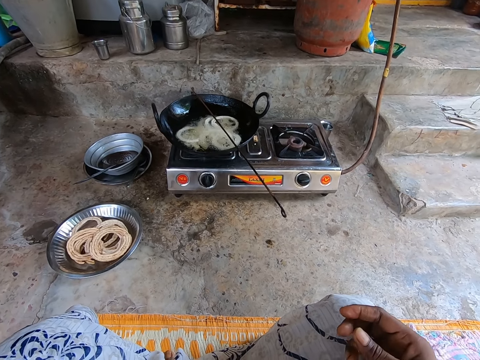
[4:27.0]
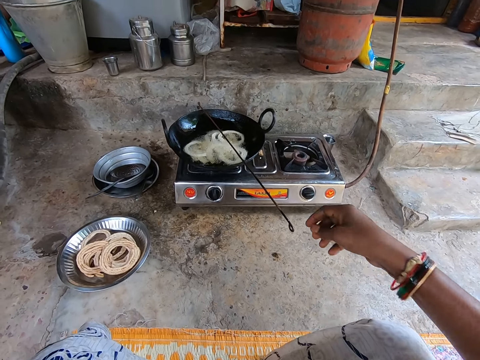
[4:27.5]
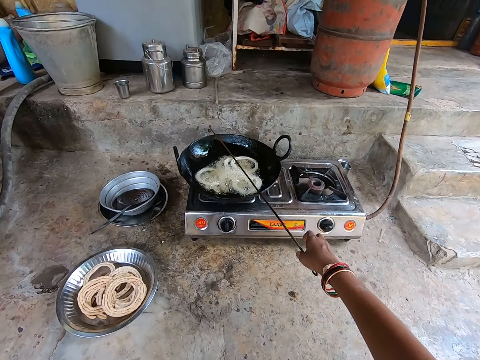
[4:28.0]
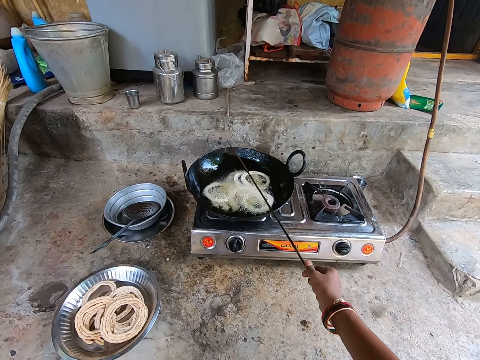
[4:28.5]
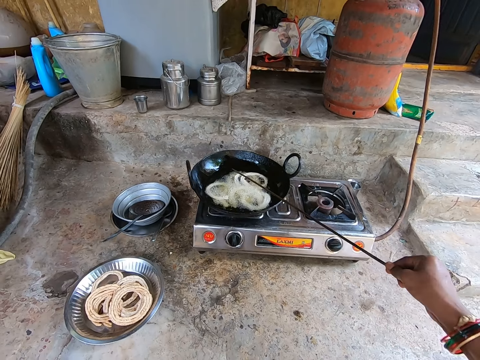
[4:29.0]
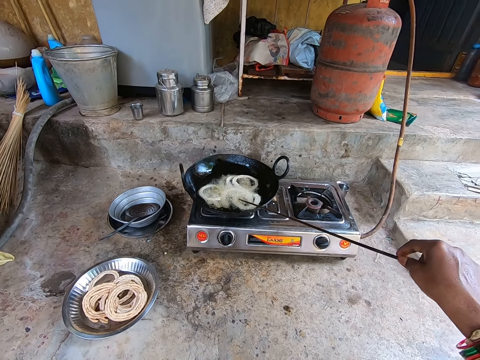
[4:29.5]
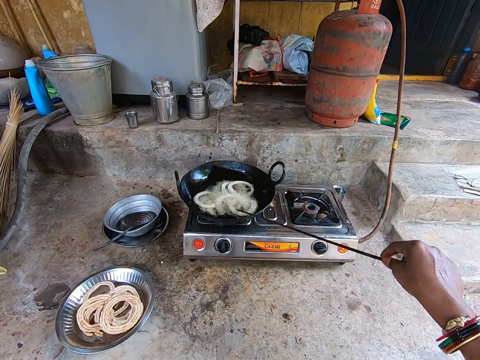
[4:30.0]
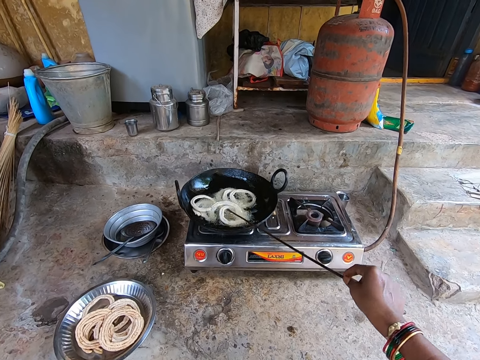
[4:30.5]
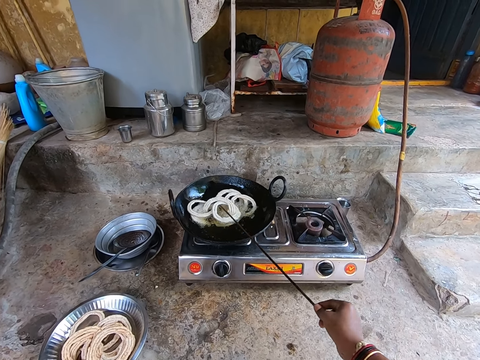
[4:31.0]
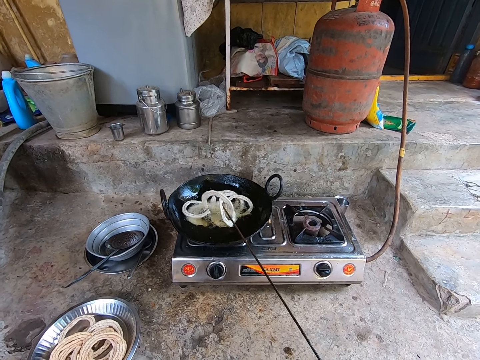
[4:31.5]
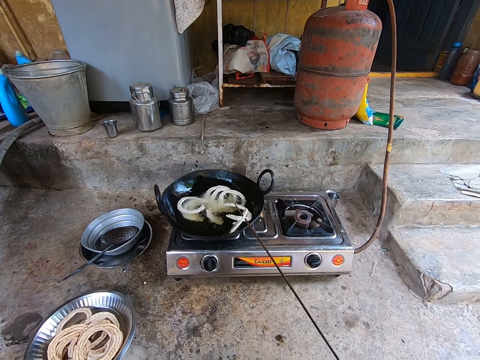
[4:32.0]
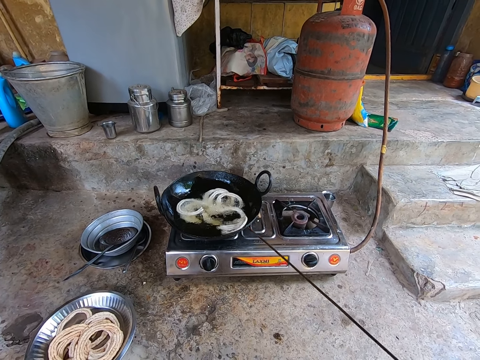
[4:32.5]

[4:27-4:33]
The camera wearer holds the dough stick with his right hand. He stirs the shaped dough. He turns the doughnuts with the stick with his right hand.

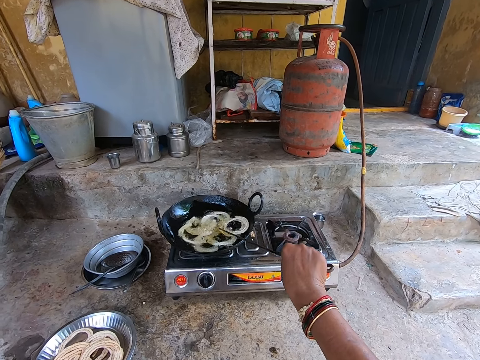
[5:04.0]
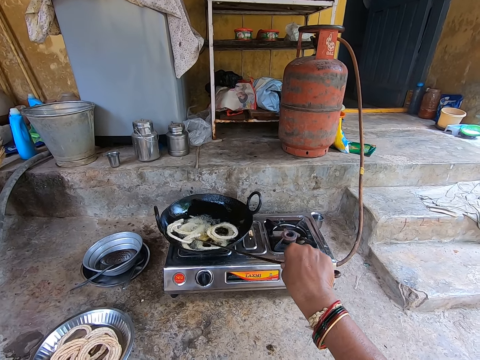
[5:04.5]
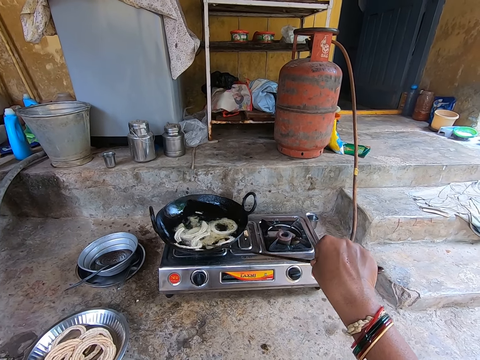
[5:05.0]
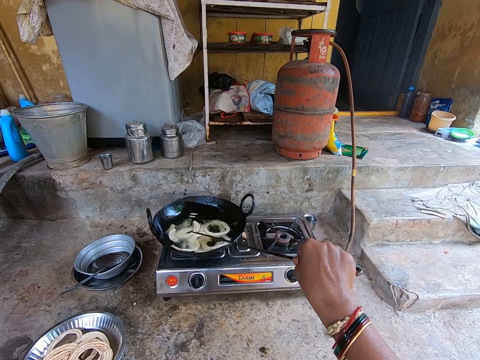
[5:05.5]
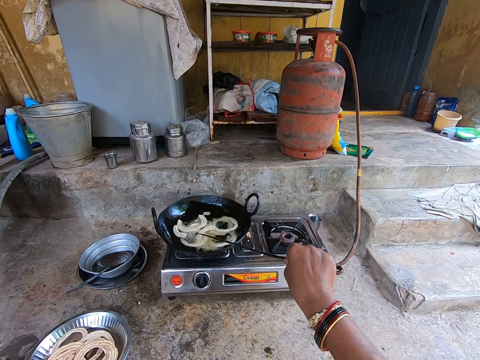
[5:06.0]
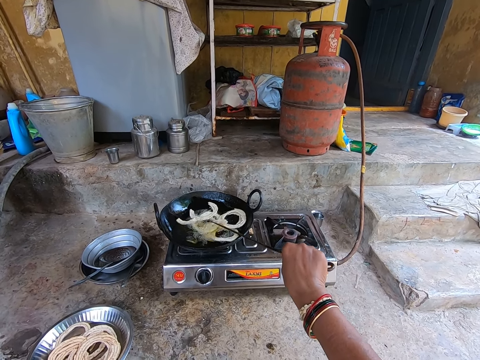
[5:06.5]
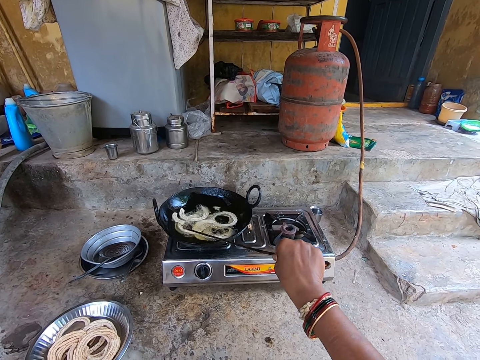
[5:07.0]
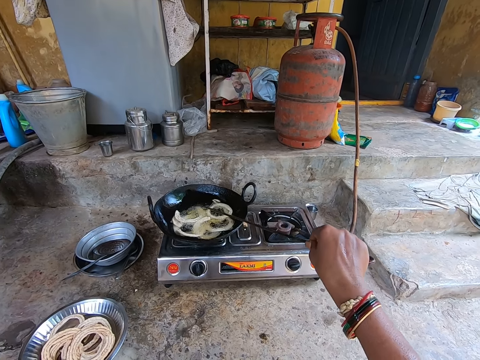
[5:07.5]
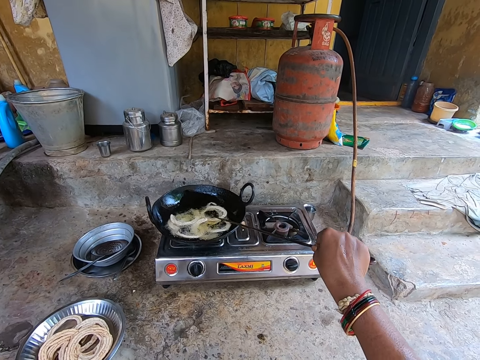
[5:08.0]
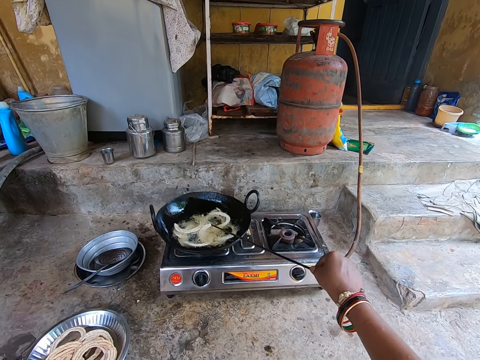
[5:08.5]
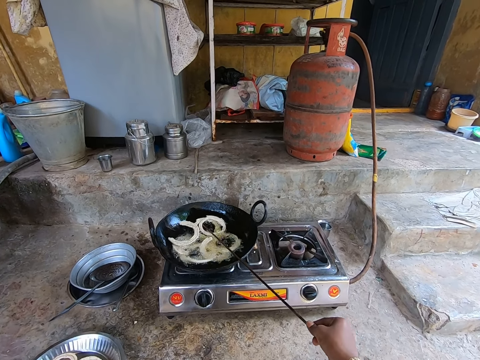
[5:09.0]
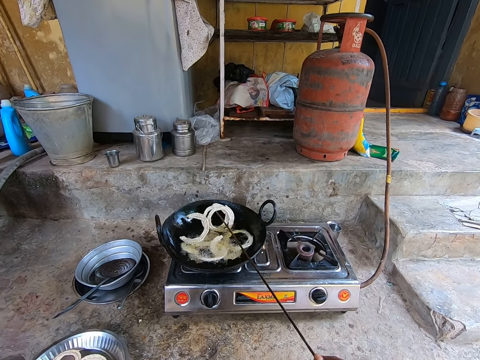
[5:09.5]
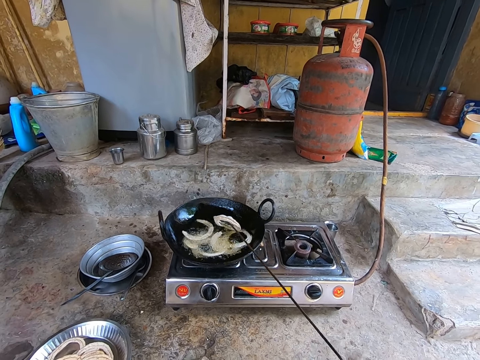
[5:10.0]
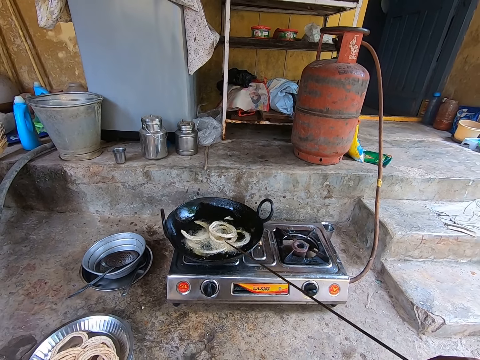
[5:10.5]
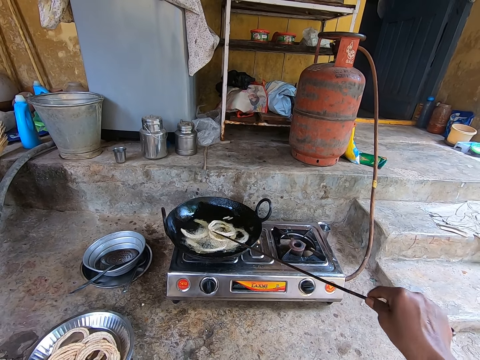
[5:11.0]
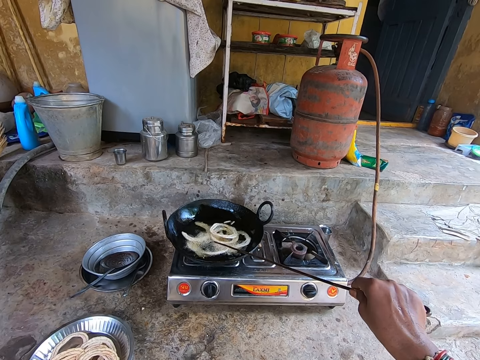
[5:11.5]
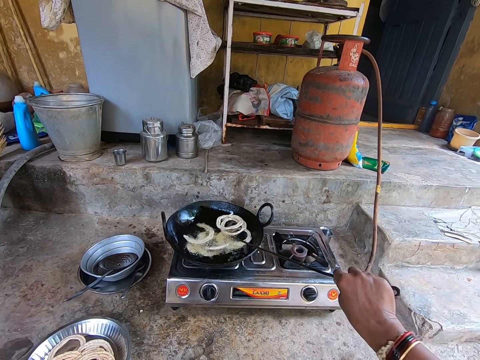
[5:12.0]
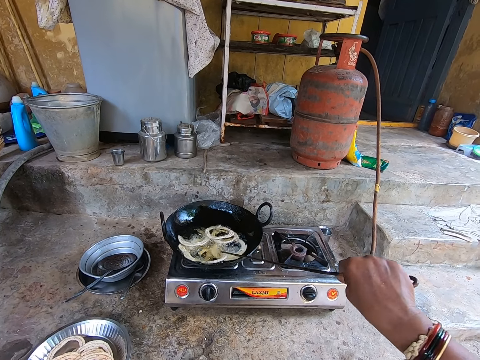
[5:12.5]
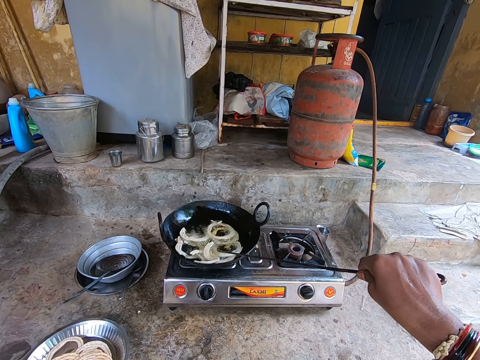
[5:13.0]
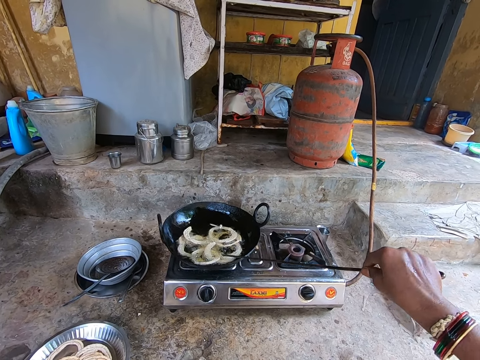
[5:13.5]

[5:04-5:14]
The camera wearer touches something.

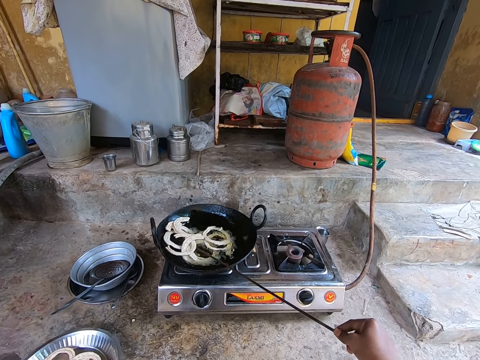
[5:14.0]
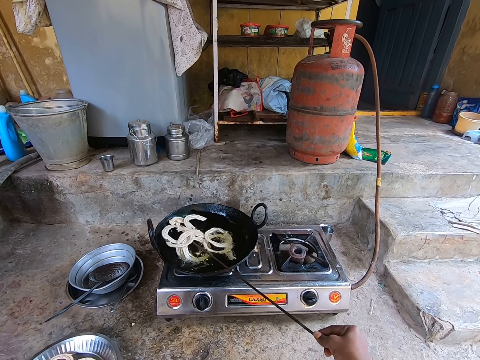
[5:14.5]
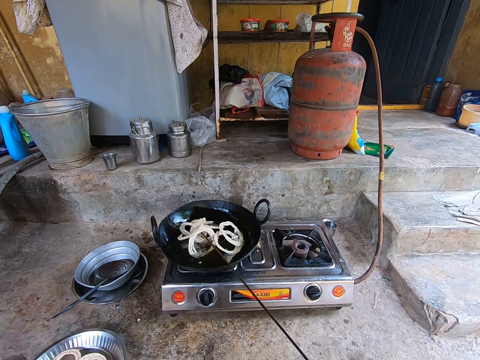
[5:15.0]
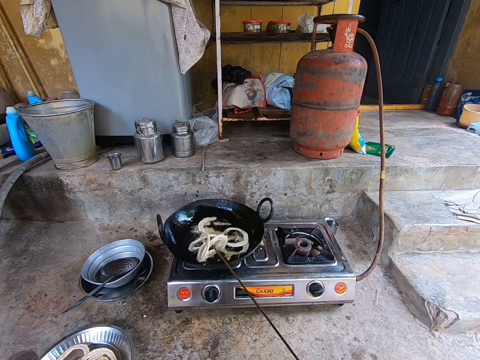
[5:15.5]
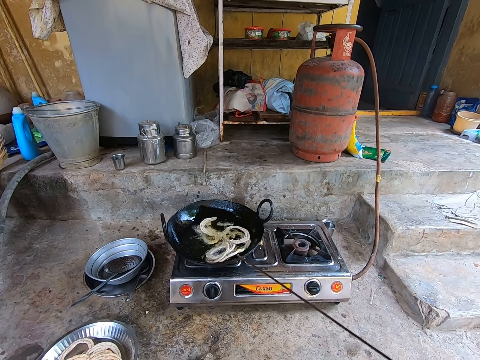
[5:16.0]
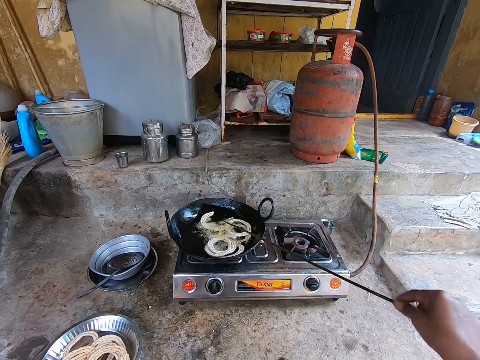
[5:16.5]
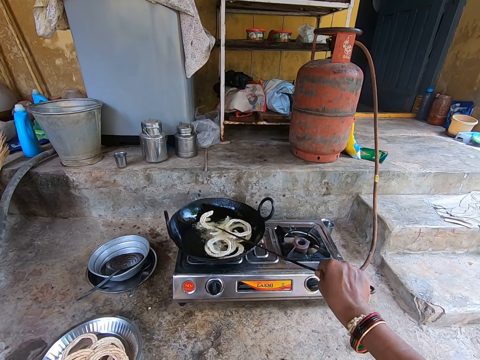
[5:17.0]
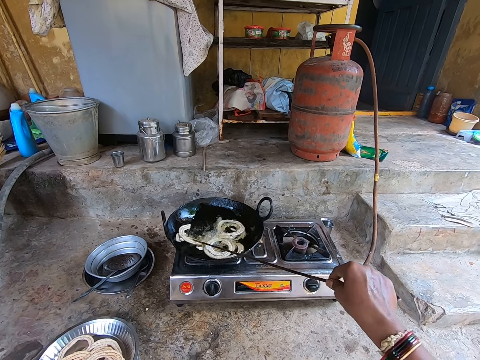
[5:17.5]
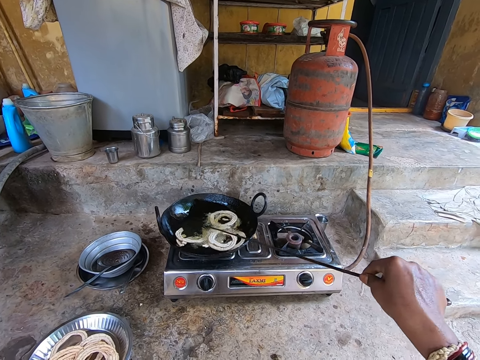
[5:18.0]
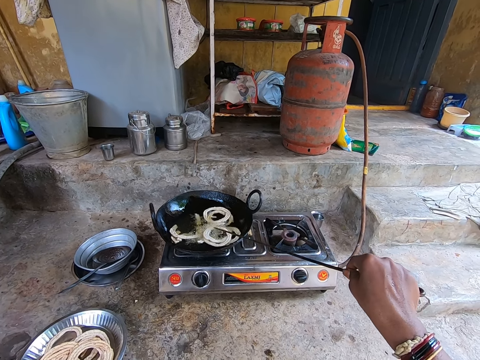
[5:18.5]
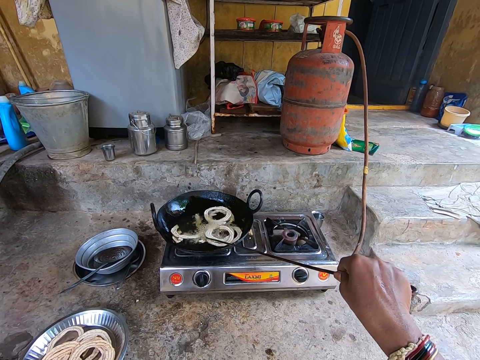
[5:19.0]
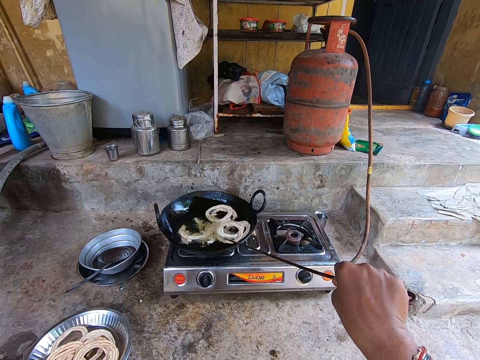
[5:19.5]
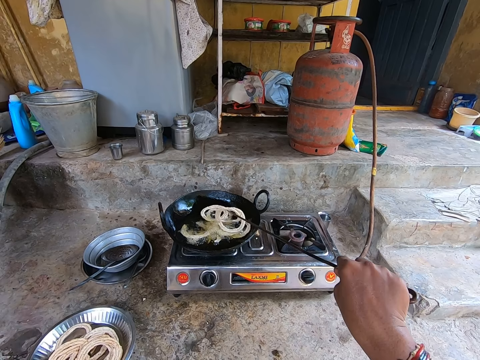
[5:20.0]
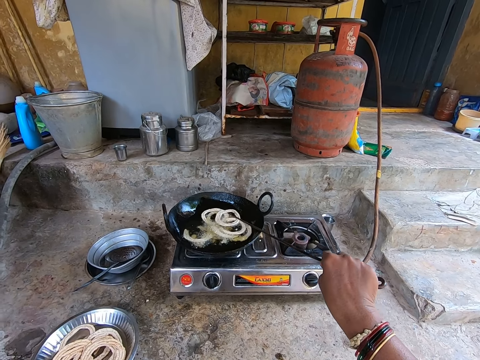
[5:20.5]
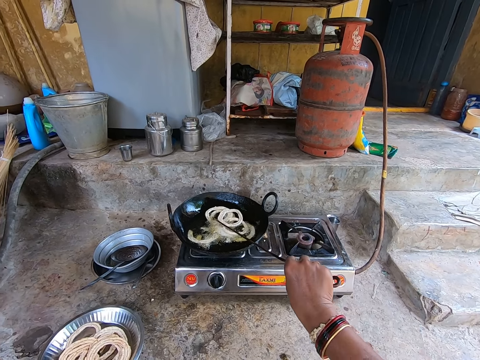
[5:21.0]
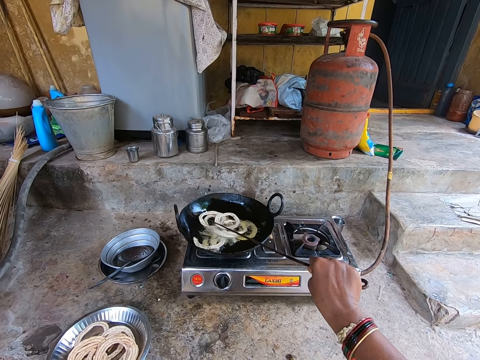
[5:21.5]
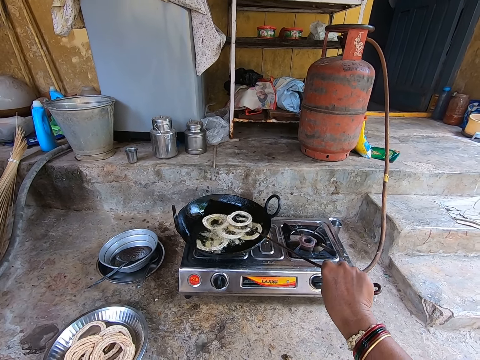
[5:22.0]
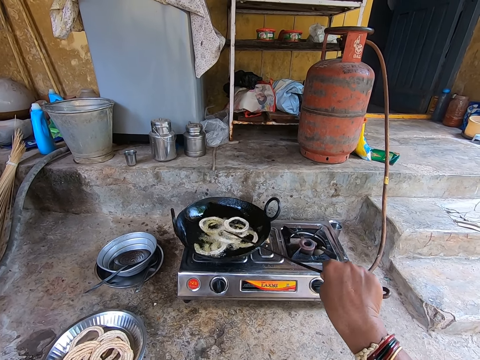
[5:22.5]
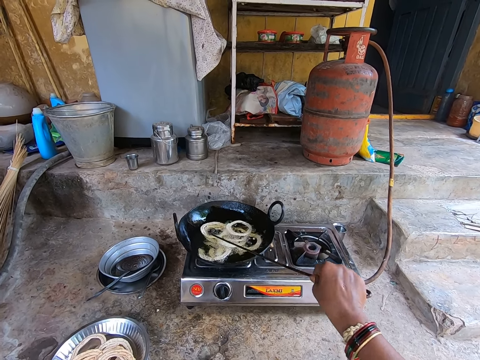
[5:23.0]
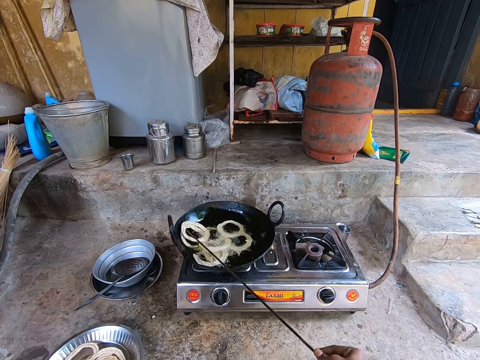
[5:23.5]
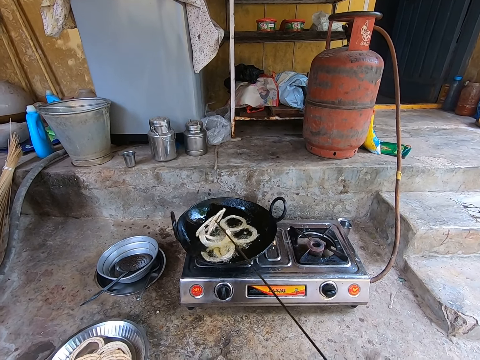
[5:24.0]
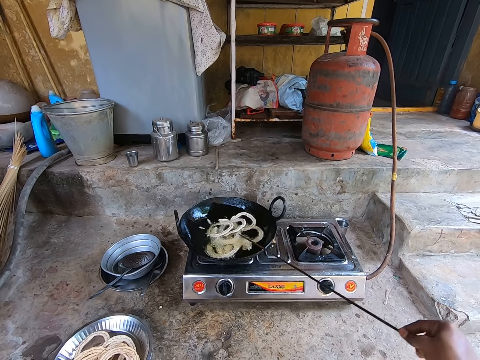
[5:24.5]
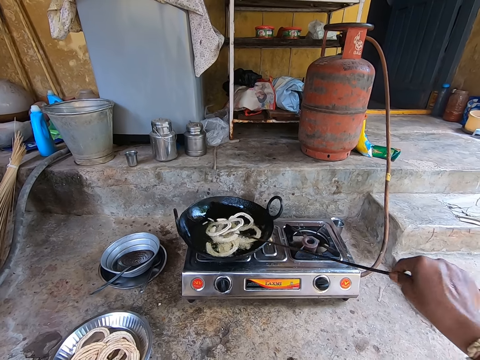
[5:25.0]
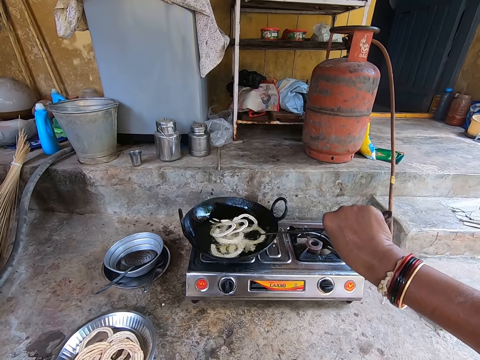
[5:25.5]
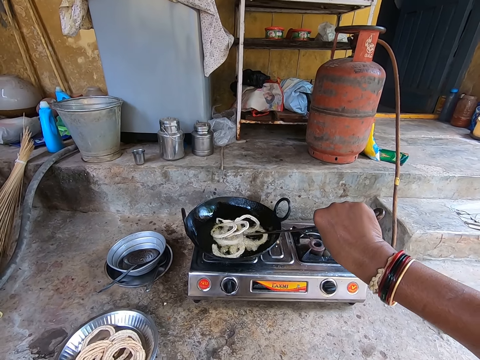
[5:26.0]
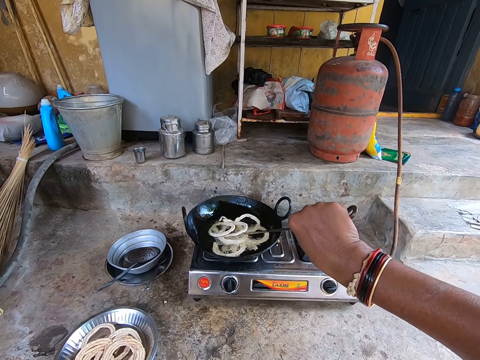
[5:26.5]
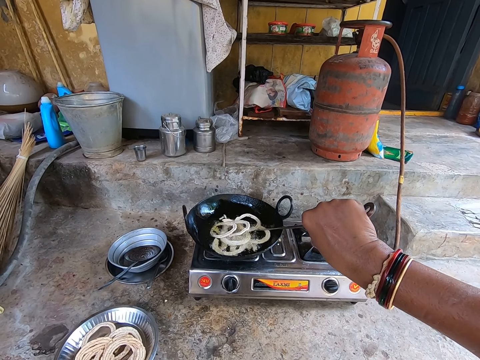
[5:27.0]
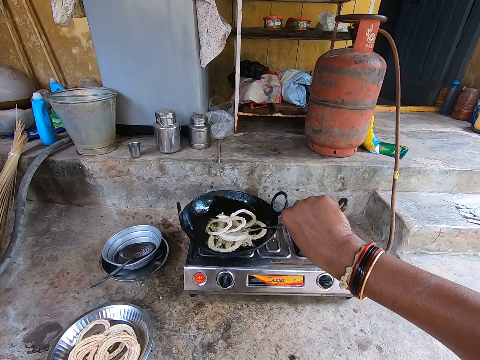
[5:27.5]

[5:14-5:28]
The camera wearer mixes something in the fire. They touch something.
